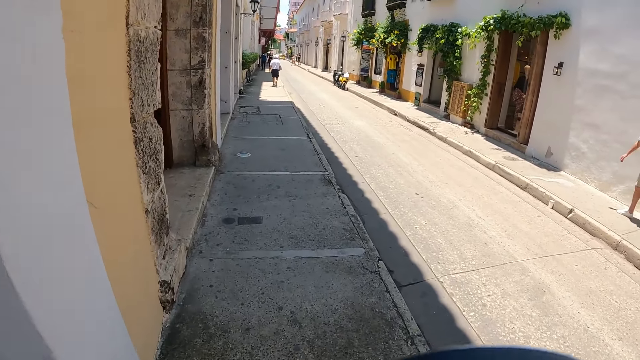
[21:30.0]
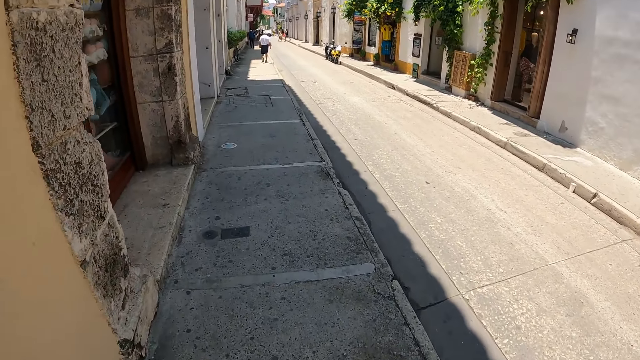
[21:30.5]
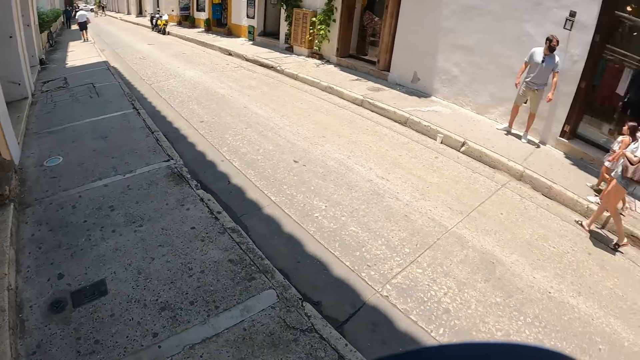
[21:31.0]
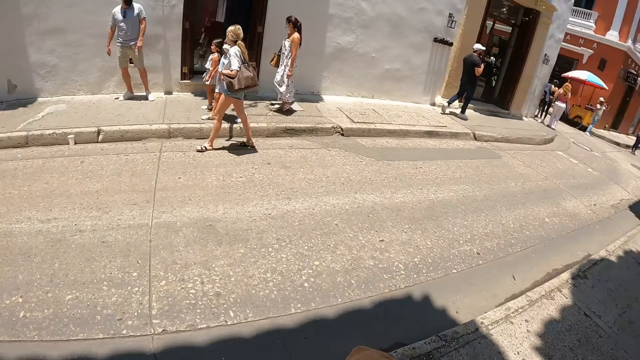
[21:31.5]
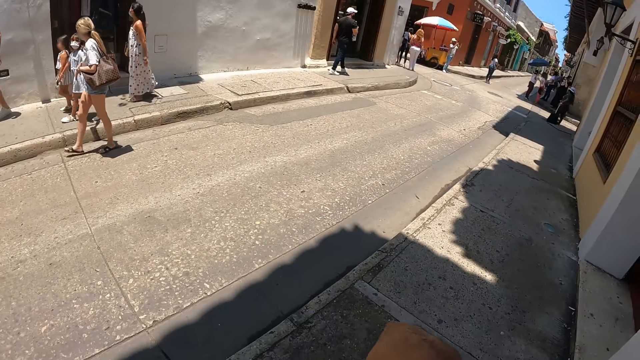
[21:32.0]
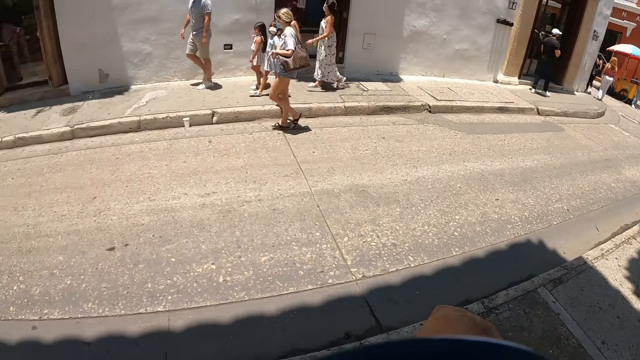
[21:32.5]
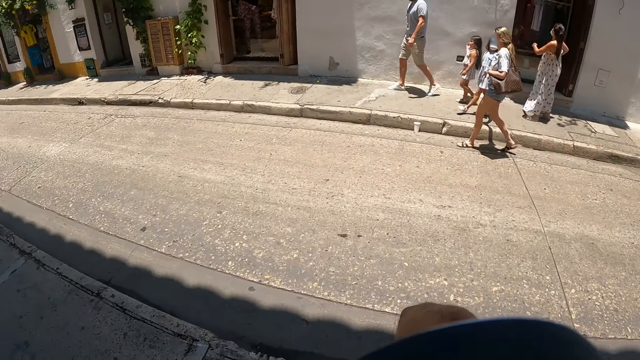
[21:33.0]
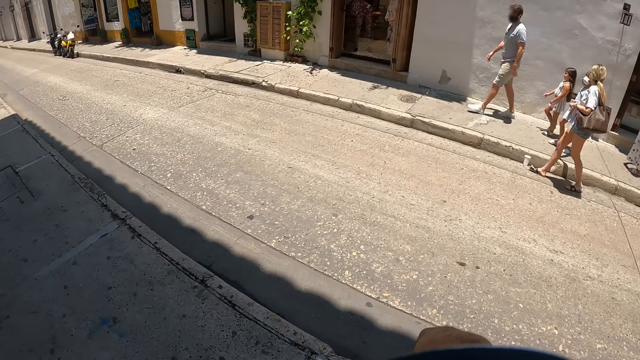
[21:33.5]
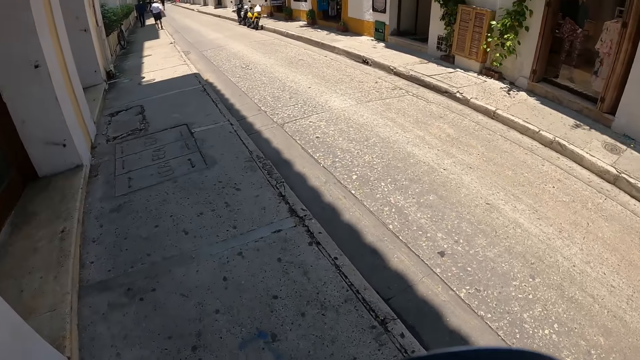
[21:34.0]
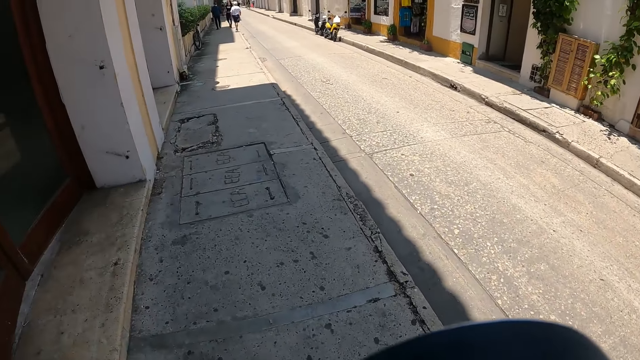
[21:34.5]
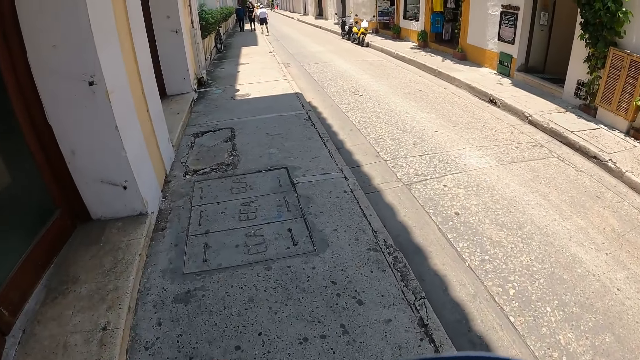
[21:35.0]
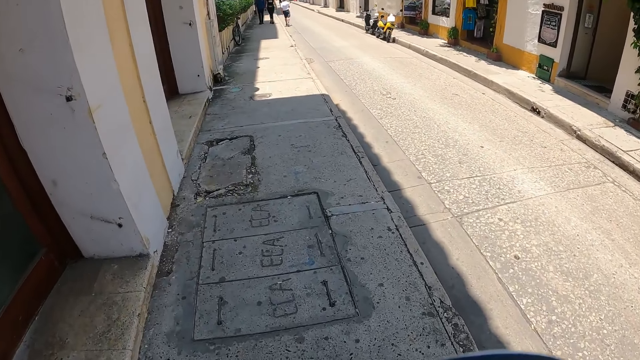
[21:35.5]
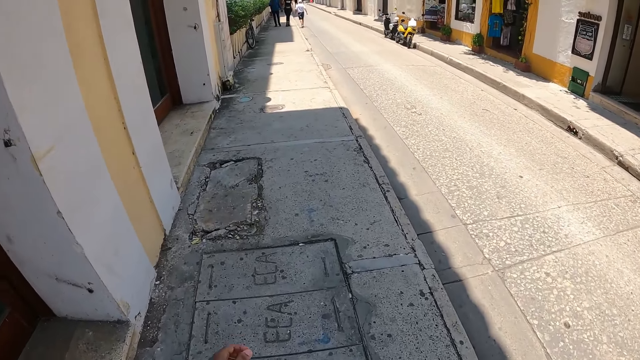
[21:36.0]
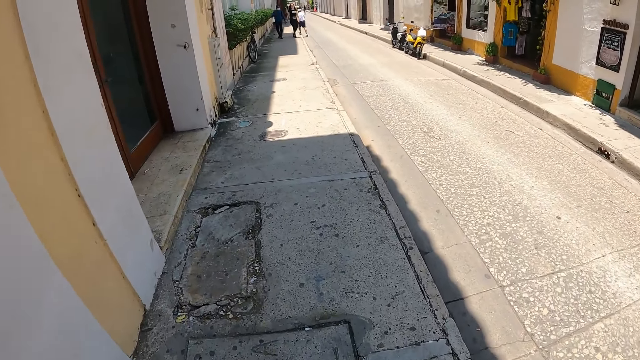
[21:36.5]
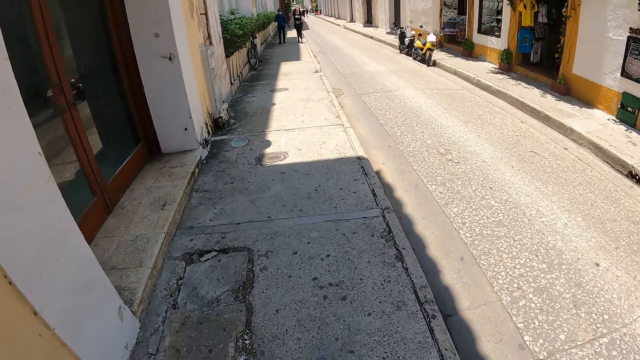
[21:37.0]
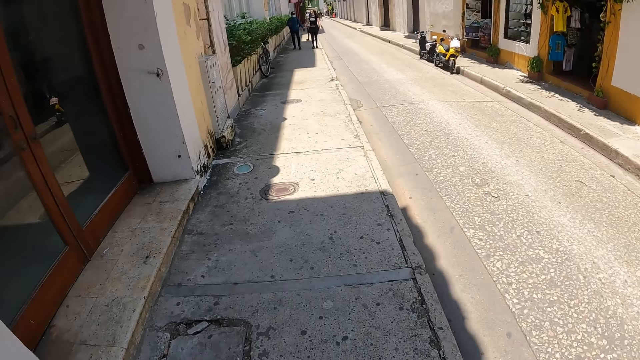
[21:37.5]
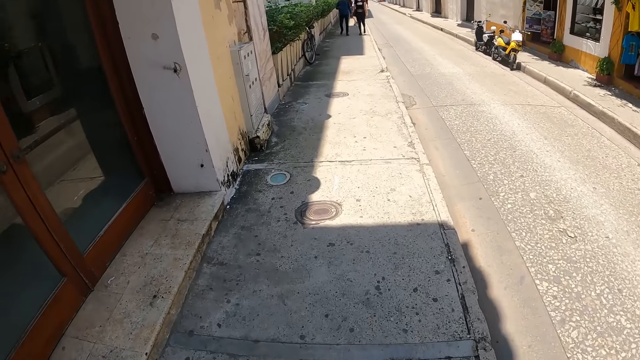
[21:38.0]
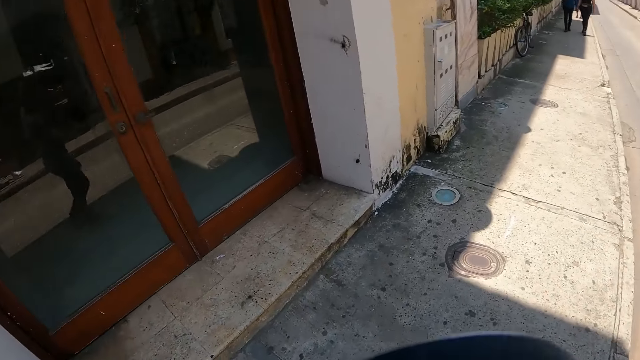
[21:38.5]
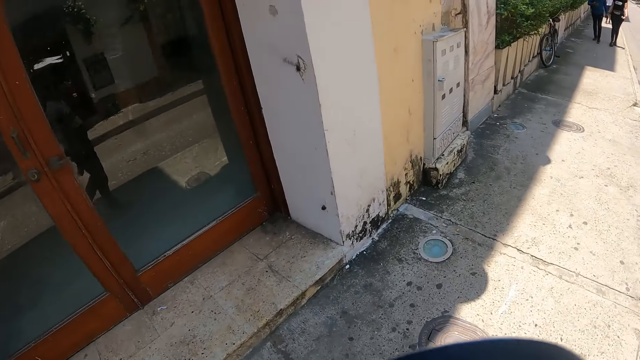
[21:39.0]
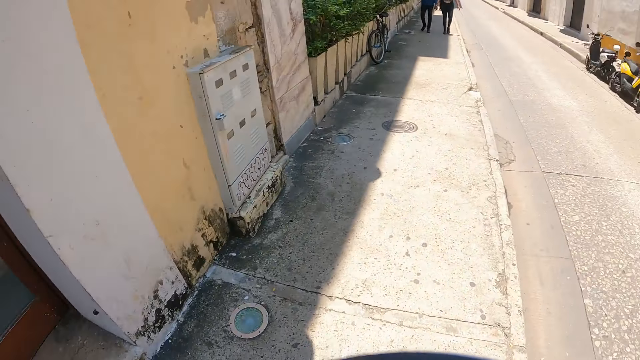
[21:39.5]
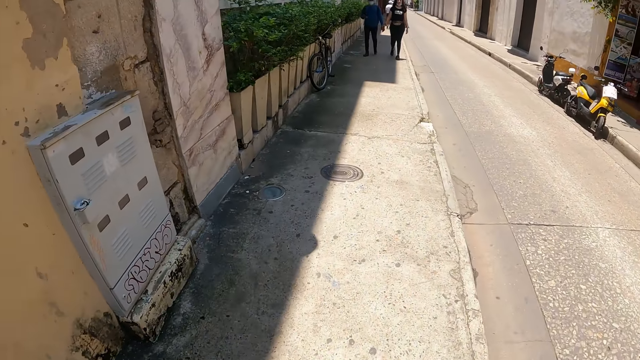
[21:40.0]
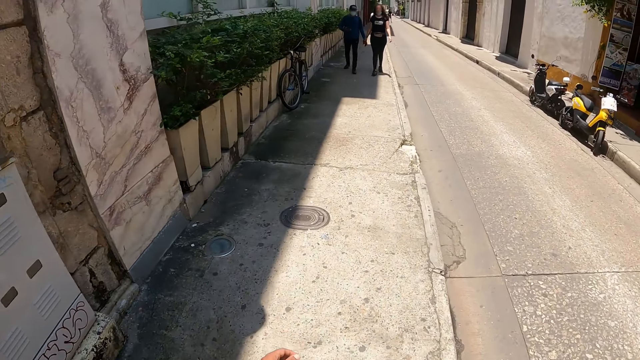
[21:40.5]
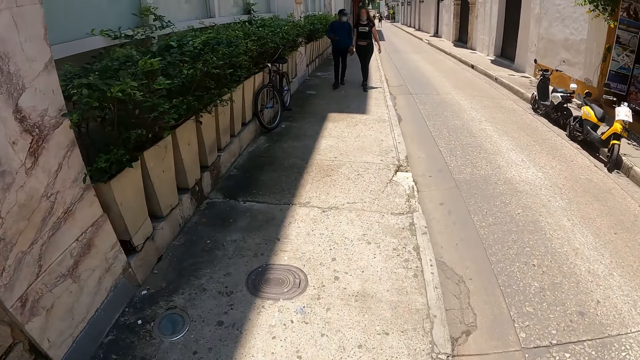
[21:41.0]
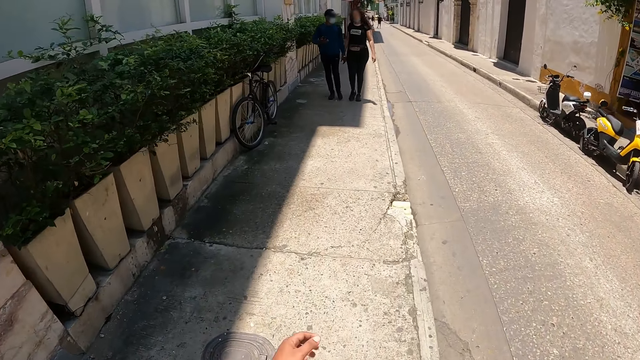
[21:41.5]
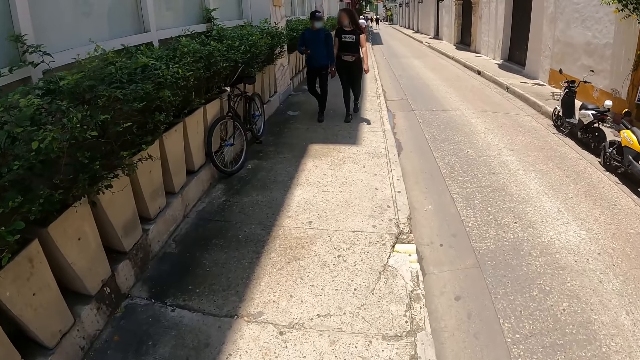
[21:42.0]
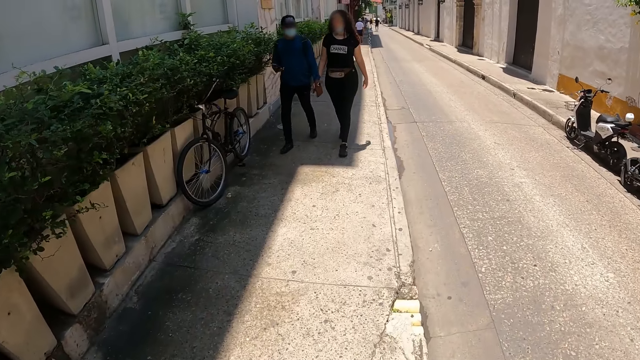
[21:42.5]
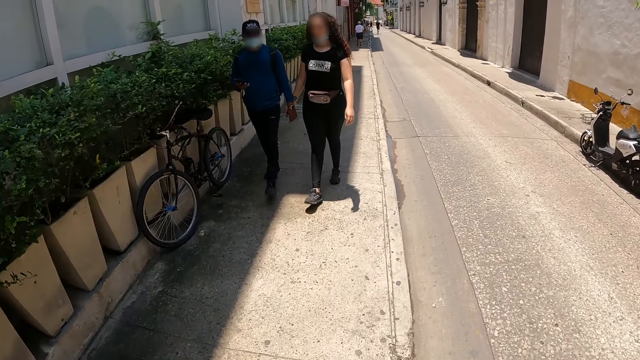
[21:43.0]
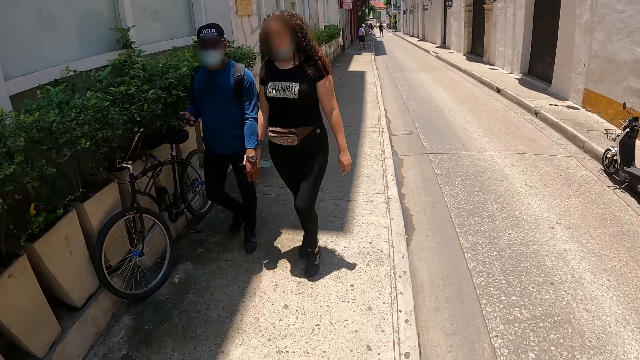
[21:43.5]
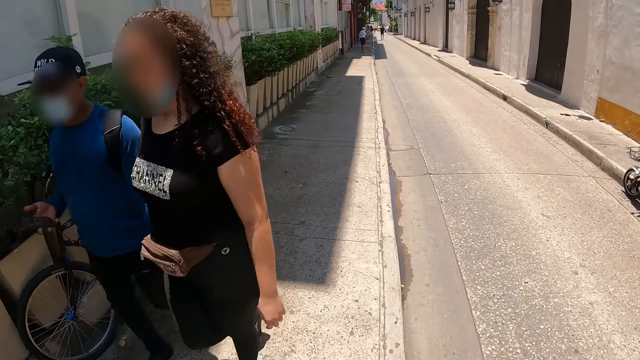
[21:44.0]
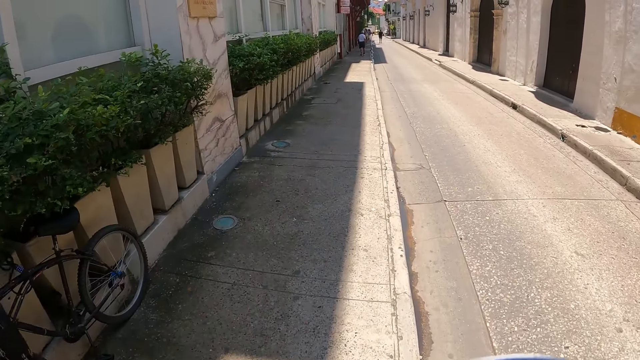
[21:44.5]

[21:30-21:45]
The camera wearer looks around. They walk on the pathway. They look at the door. They walk on the pathway.

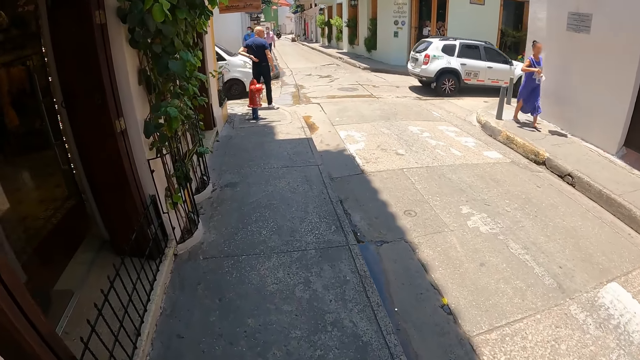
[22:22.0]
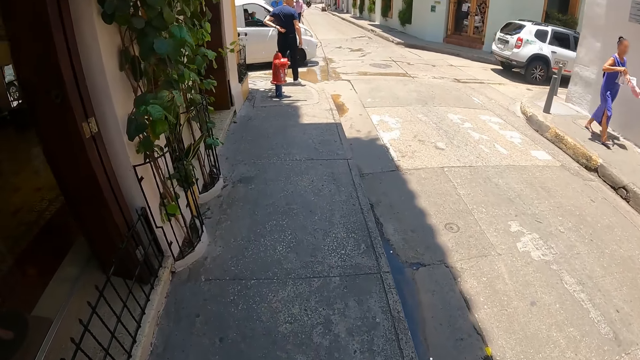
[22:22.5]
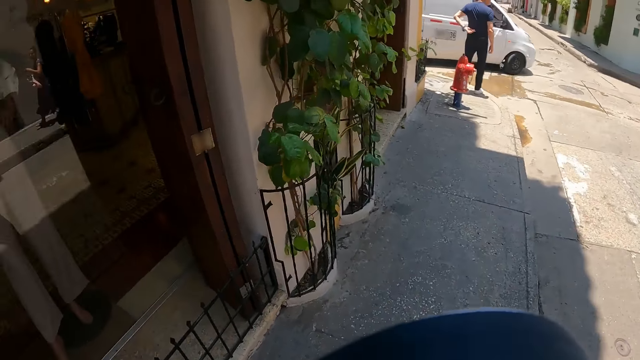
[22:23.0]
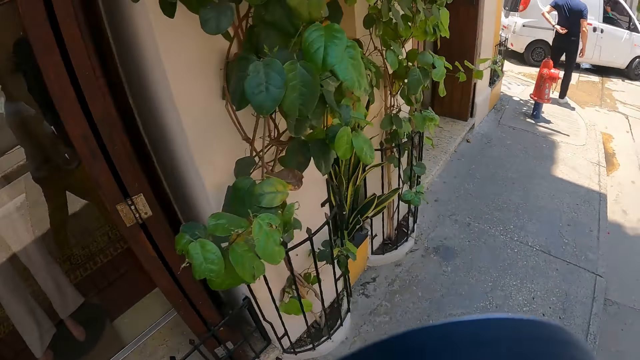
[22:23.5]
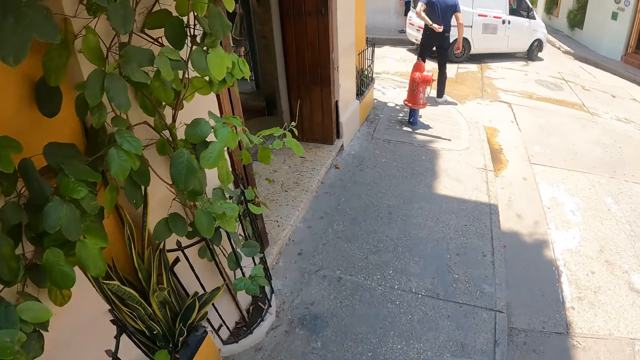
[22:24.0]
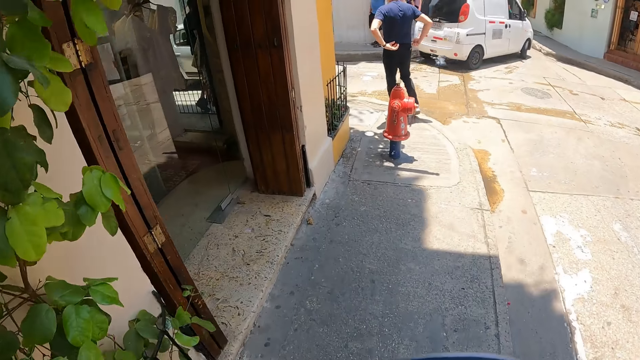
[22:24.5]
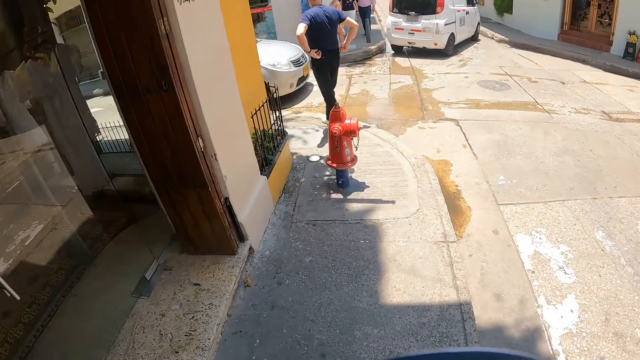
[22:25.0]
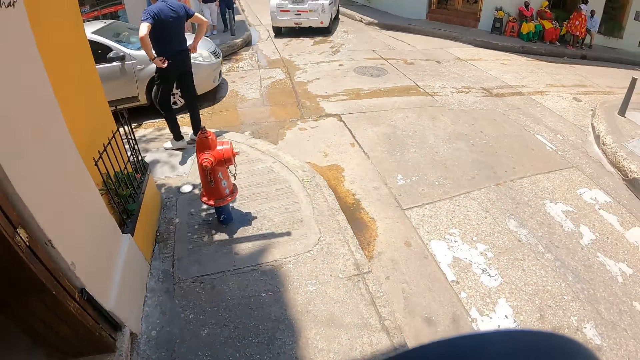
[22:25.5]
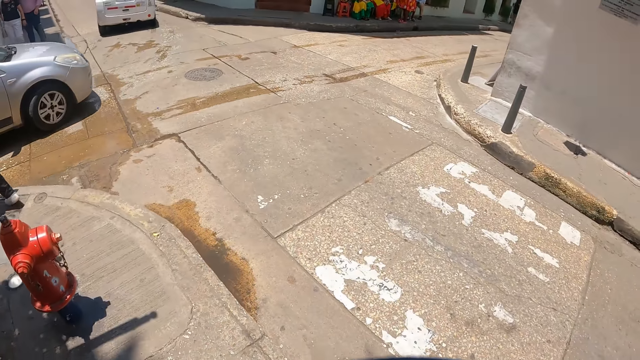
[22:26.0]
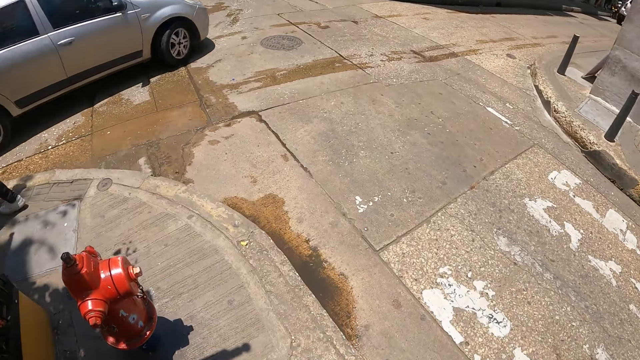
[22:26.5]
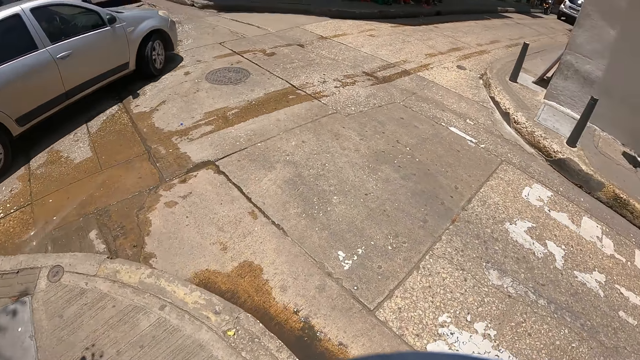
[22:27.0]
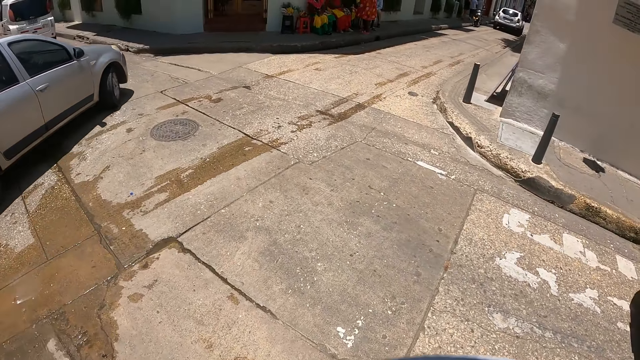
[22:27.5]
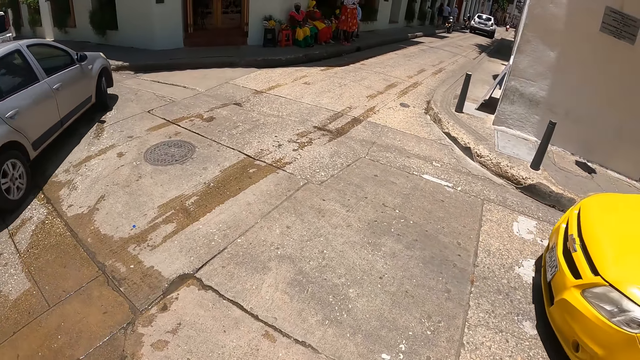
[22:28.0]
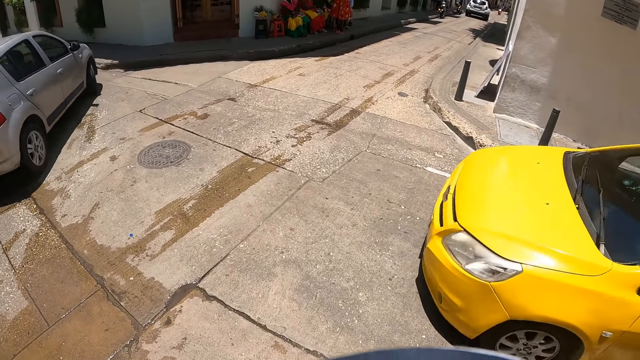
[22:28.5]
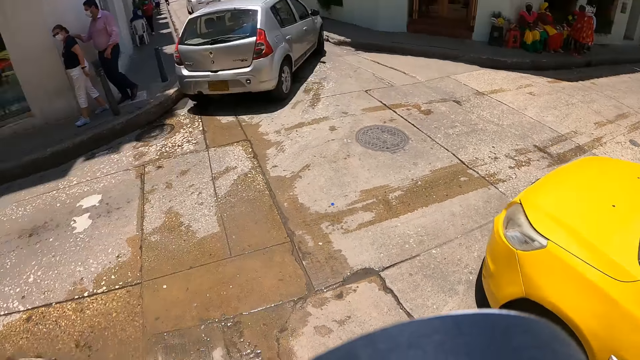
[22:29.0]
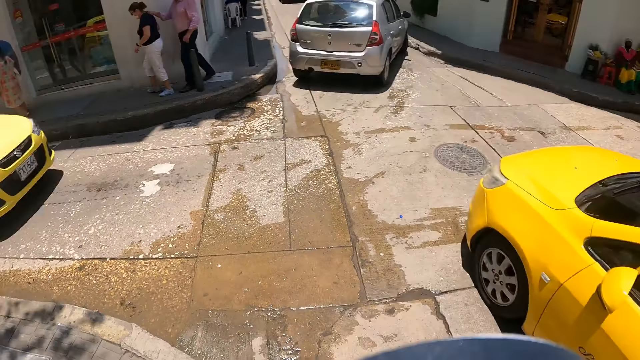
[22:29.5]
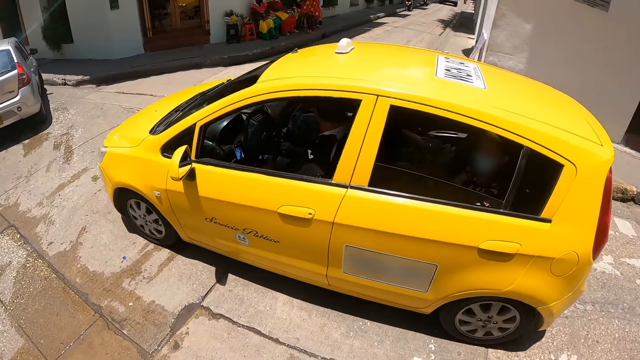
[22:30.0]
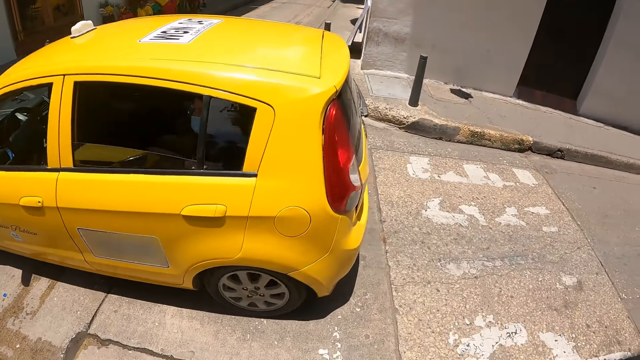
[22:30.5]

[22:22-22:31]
The camera wearer looks at the door. They walk on the pathway. They look on the road. They look around. They look at the car.
